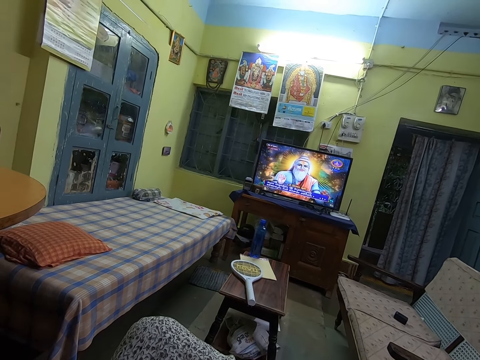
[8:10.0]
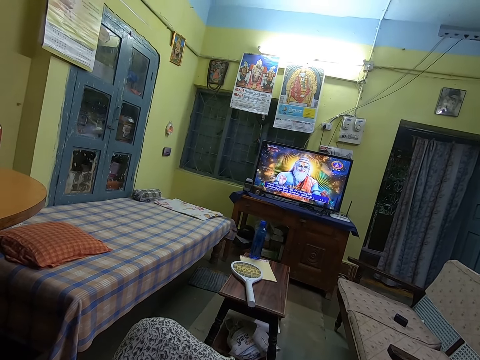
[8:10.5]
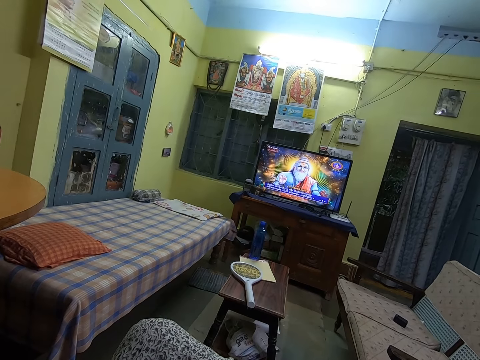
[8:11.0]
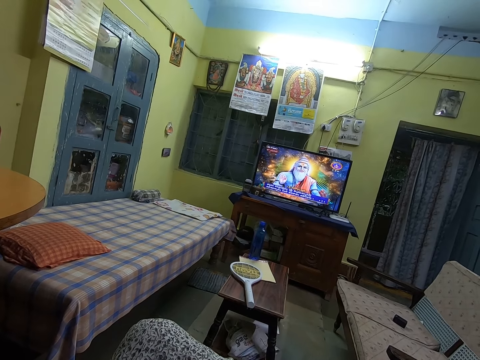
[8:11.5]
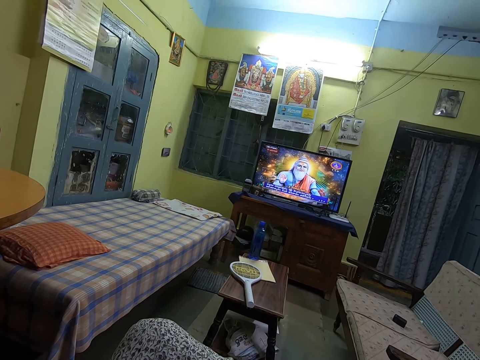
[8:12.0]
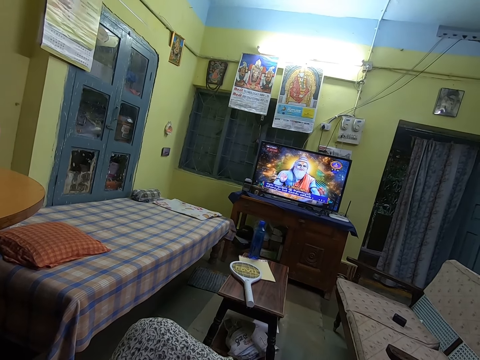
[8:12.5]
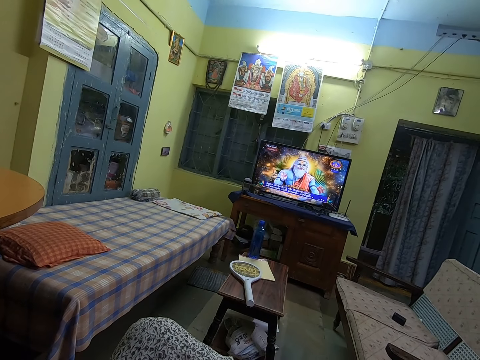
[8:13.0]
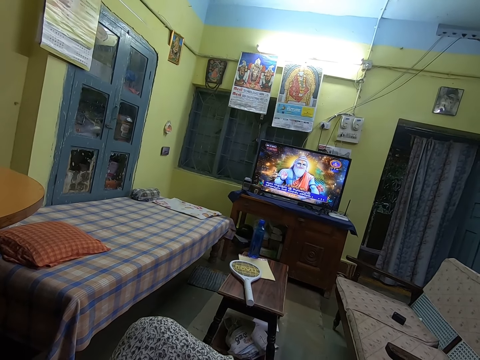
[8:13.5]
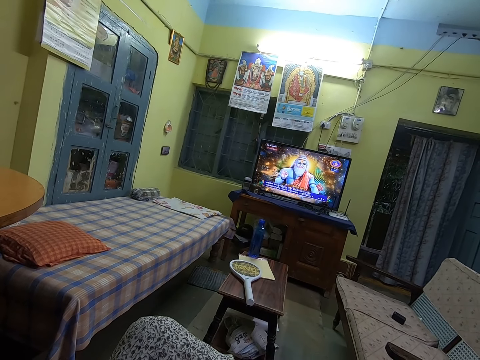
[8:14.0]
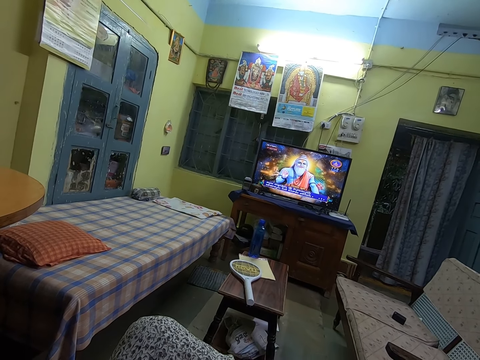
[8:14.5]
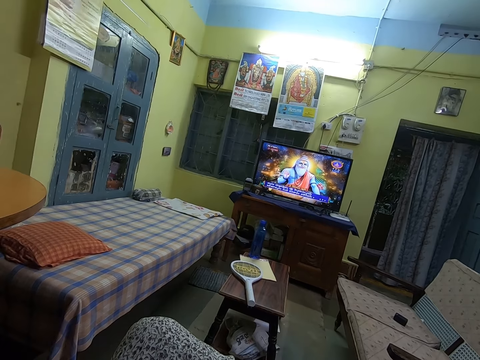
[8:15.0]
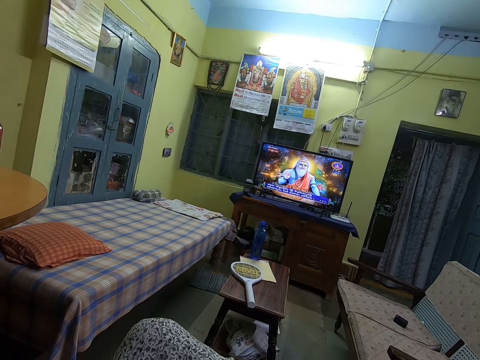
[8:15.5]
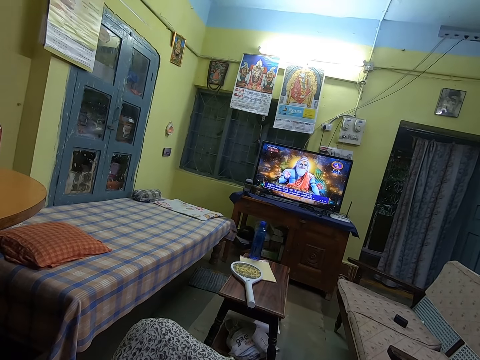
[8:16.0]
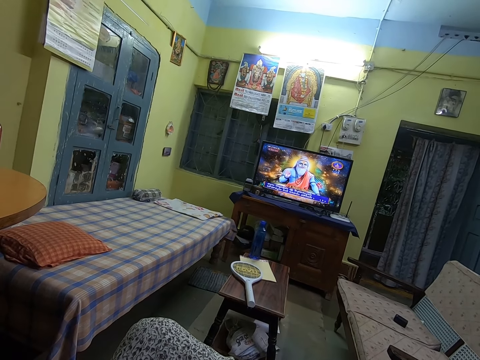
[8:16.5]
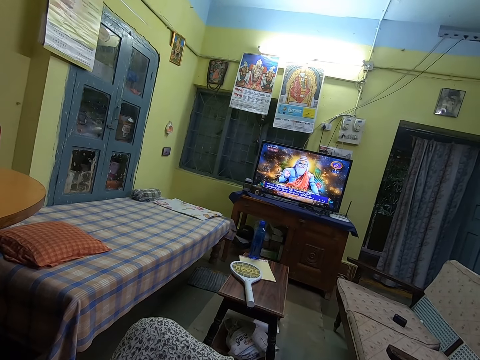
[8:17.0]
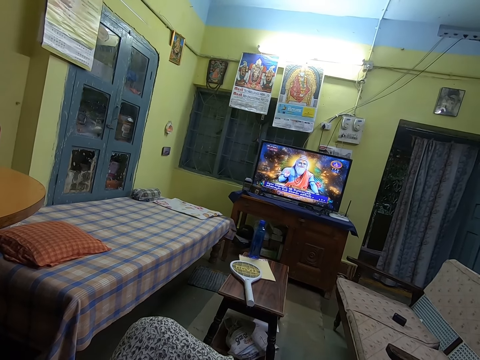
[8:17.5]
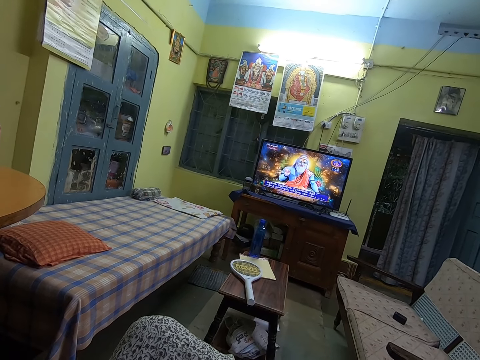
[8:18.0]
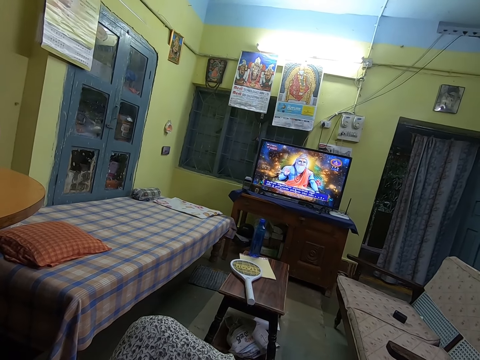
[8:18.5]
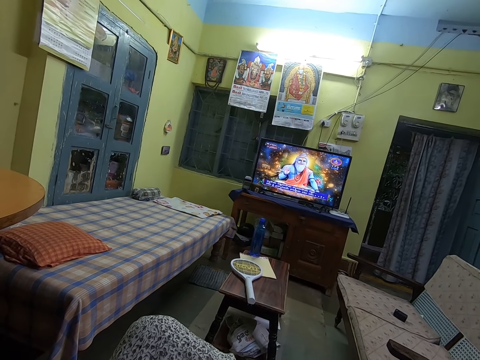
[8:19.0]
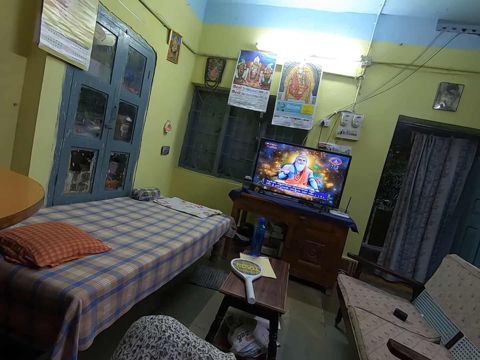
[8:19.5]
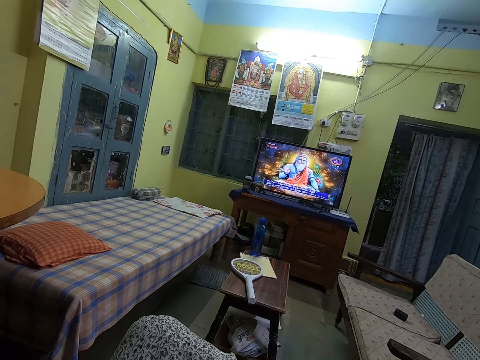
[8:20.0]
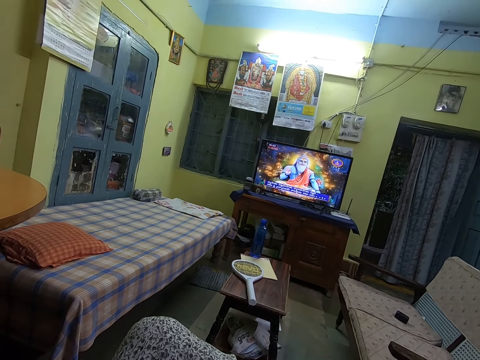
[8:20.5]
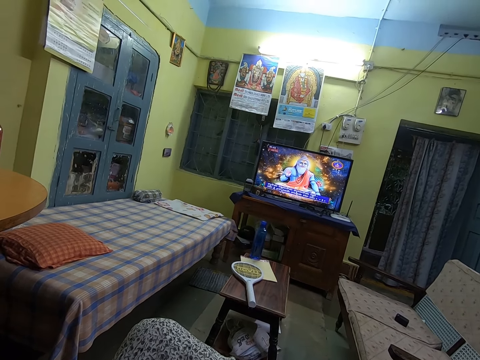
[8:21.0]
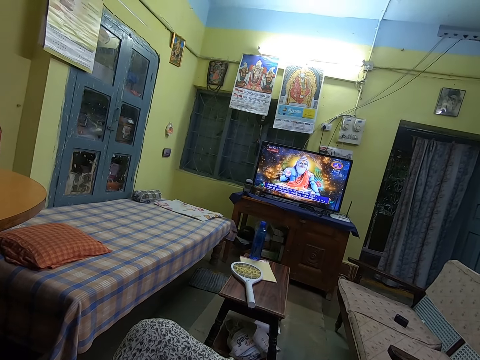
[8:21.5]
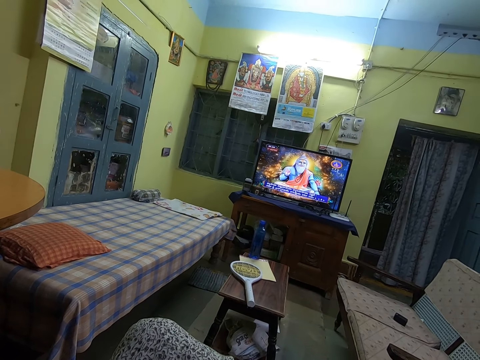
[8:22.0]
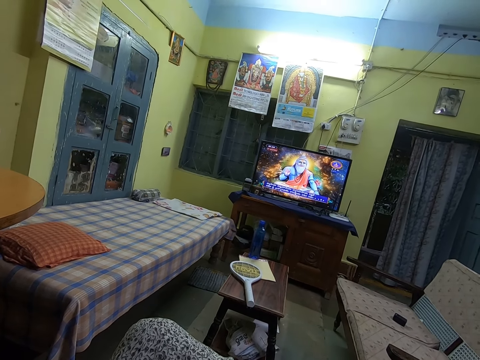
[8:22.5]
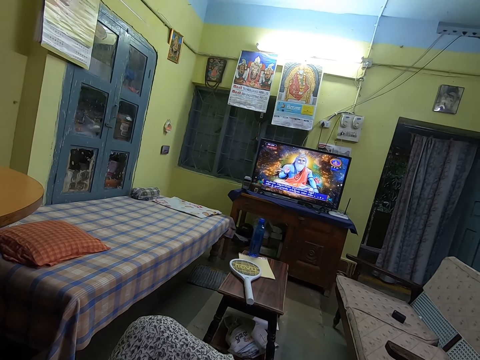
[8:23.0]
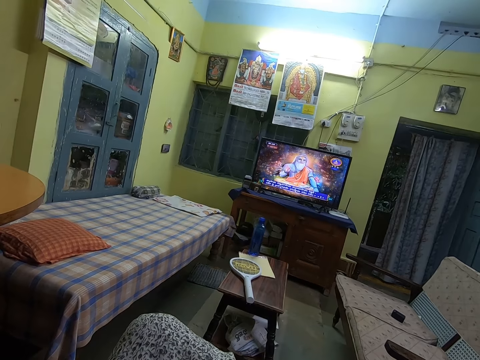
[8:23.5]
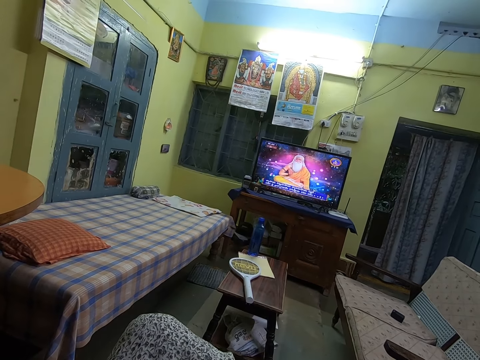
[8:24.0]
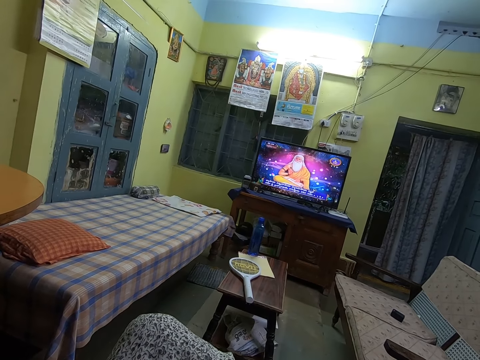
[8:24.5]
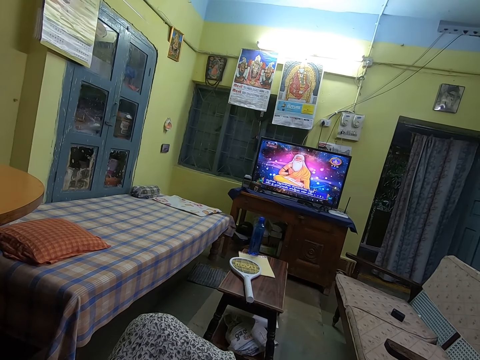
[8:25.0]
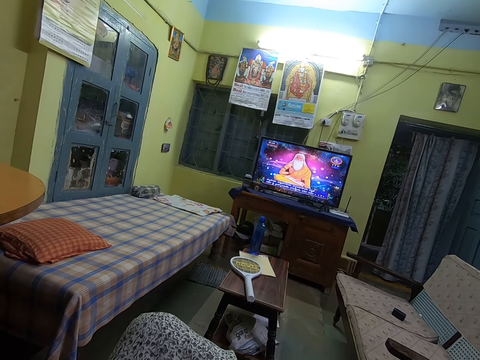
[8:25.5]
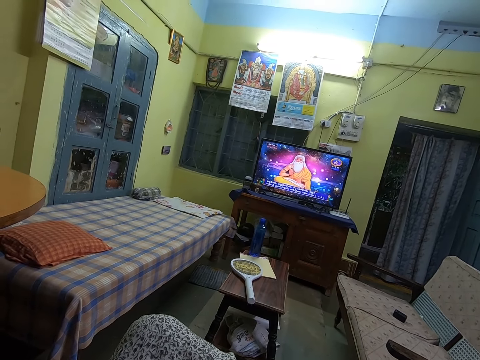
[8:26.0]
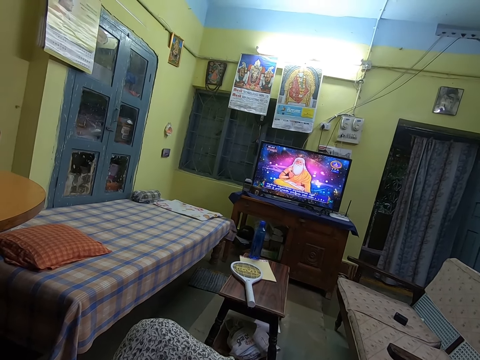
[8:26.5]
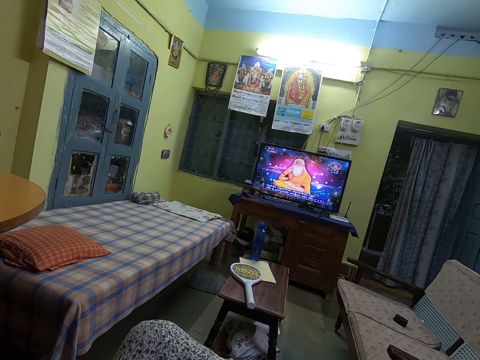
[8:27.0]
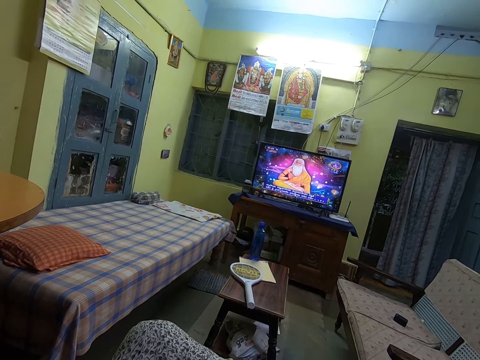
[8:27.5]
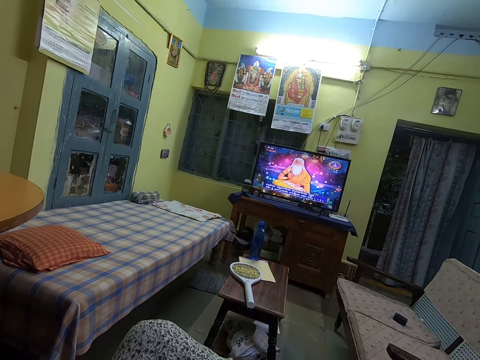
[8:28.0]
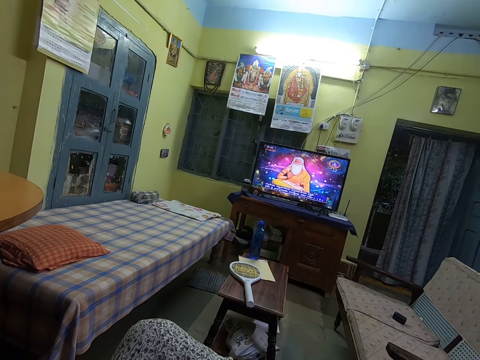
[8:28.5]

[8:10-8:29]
The camera wearer sings. They stop. They sing. They stop. They sing. They stop. They sing.

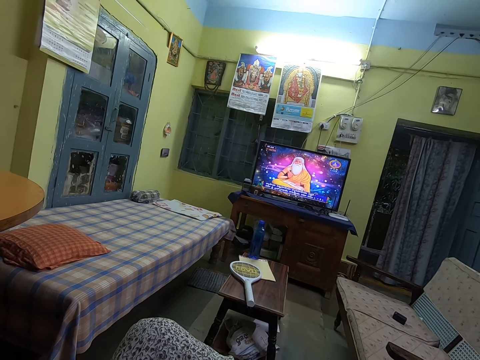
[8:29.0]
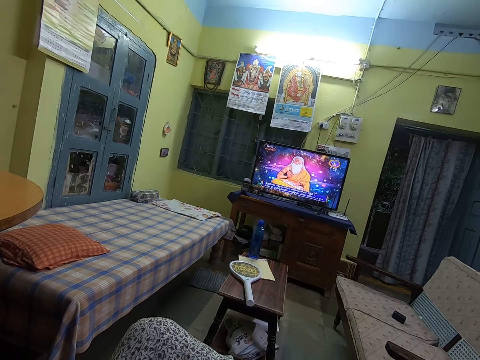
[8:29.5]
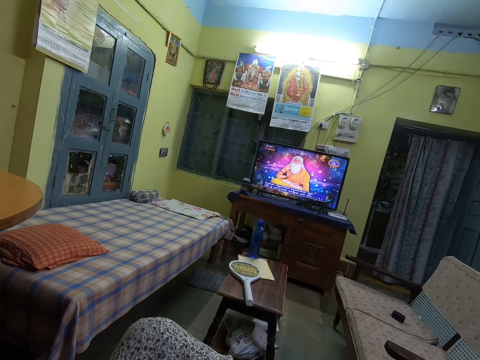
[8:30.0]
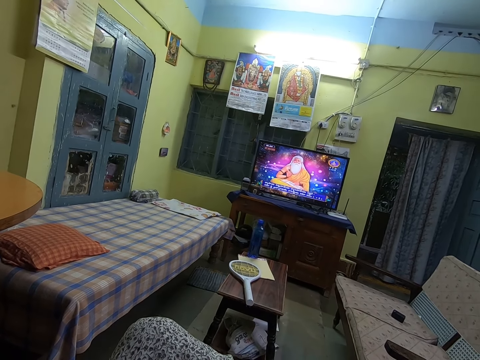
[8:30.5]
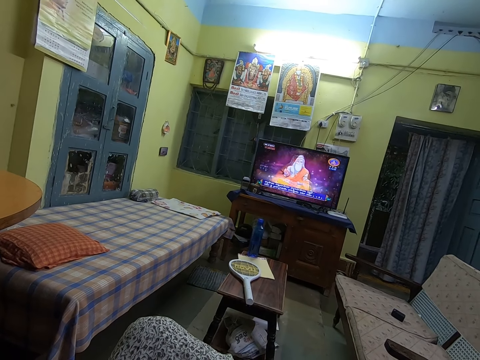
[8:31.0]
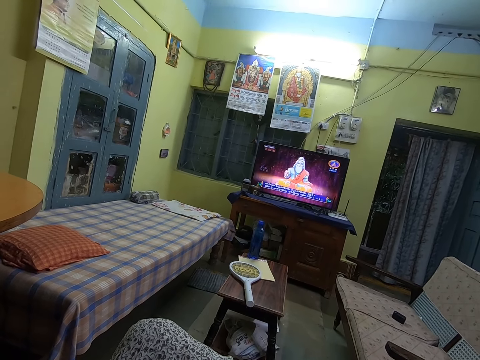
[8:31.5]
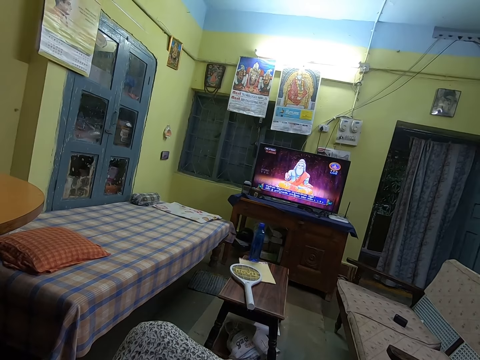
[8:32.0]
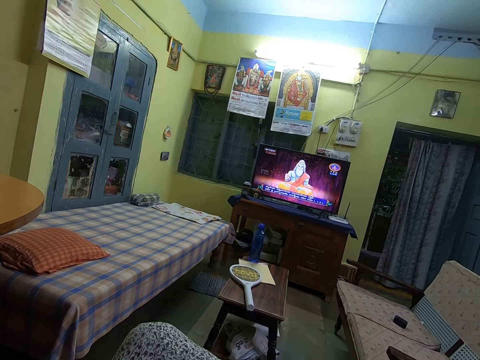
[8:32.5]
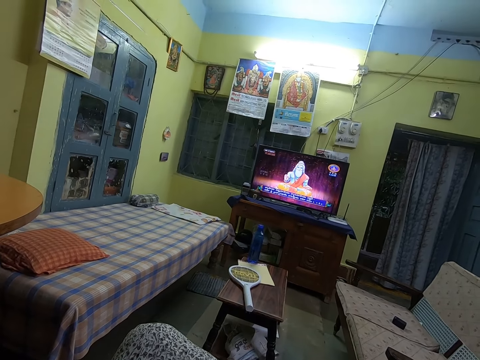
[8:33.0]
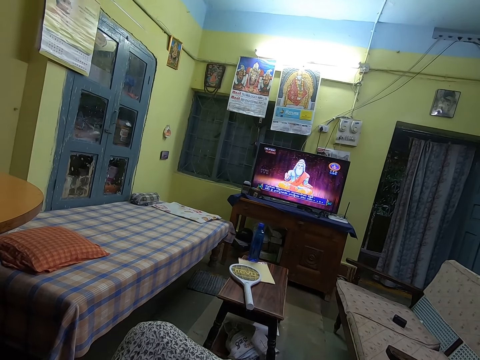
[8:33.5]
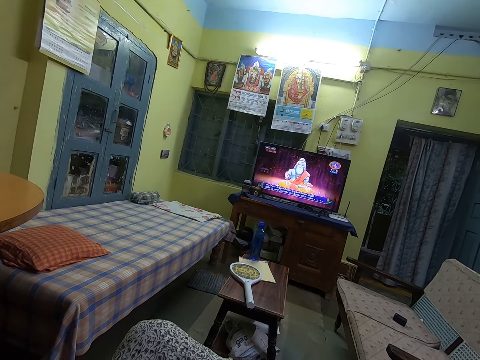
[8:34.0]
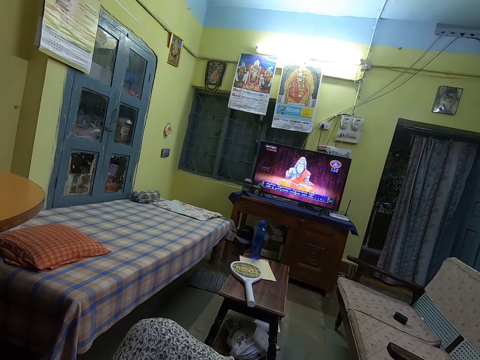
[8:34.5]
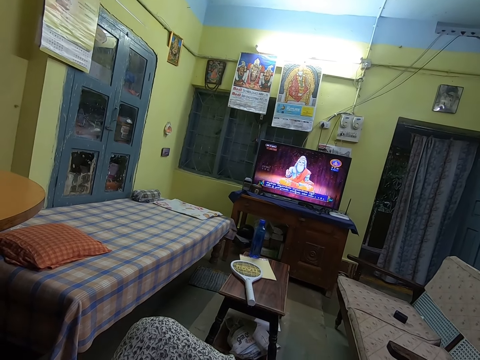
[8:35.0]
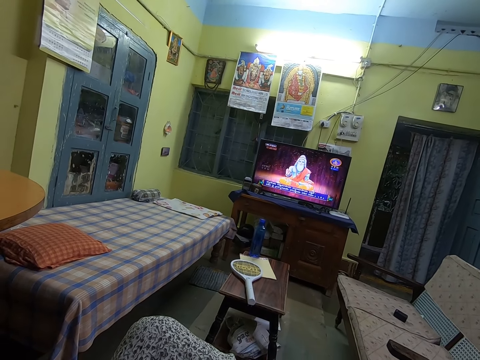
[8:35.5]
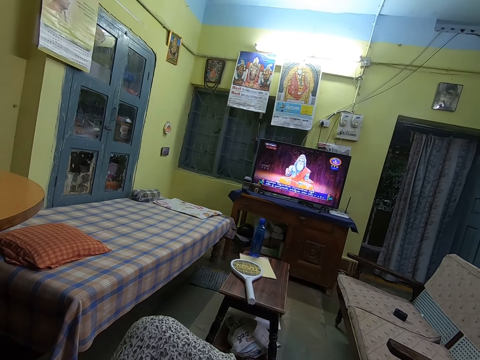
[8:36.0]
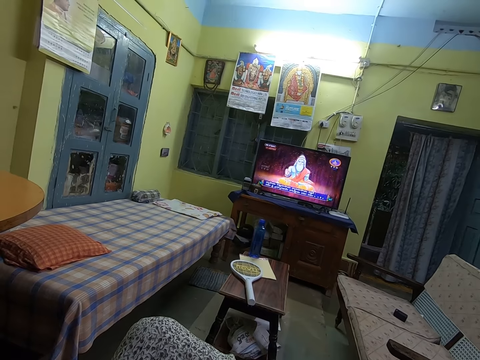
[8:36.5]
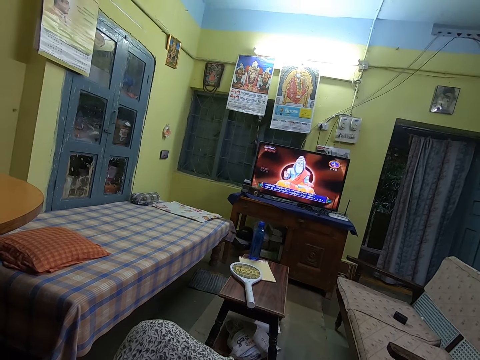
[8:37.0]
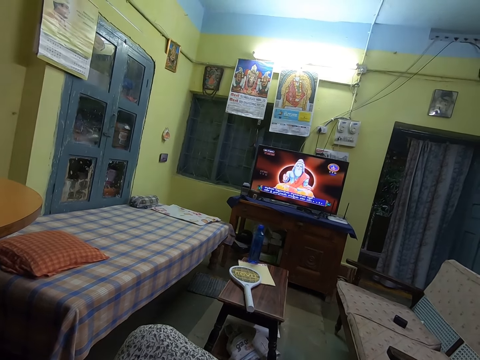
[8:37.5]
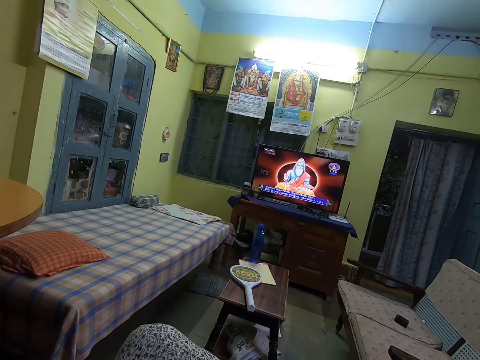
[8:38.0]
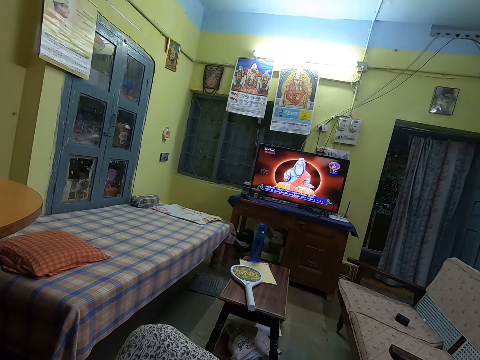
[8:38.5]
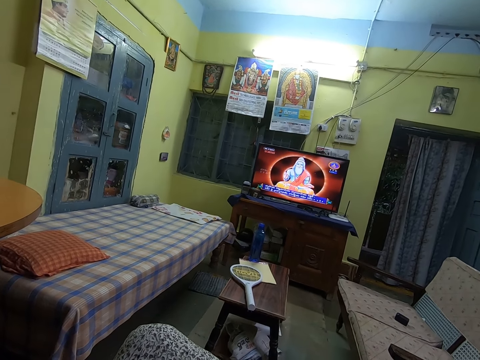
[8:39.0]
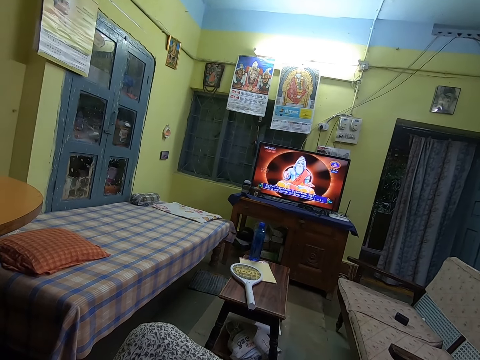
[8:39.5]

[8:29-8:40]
The camera wearer stops. They sing. They stop. They sing.
